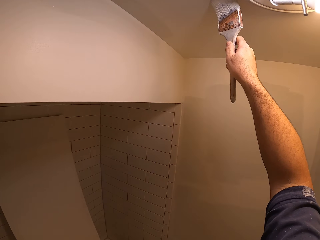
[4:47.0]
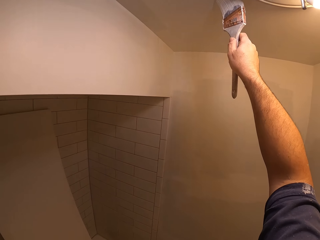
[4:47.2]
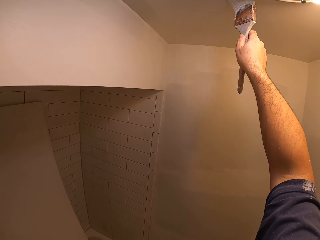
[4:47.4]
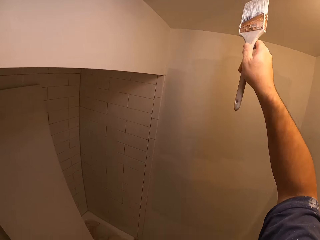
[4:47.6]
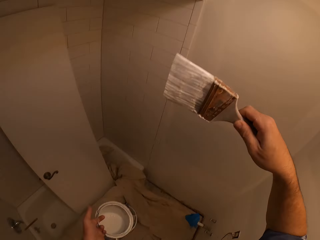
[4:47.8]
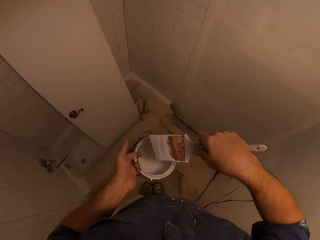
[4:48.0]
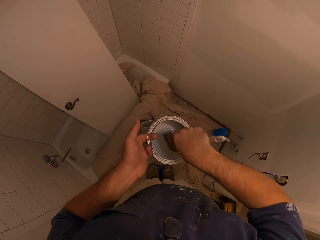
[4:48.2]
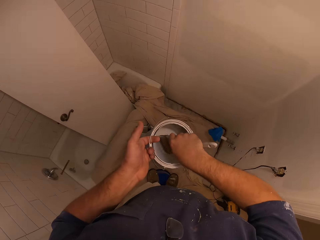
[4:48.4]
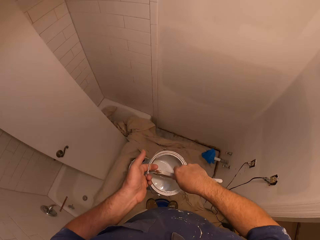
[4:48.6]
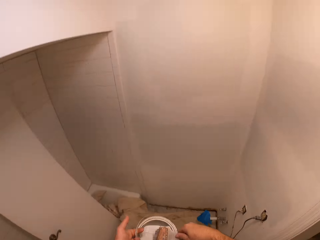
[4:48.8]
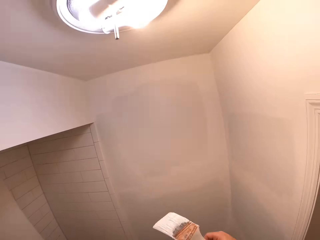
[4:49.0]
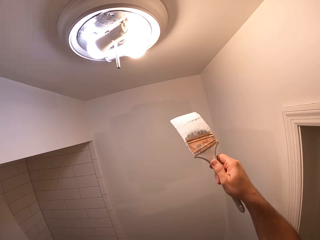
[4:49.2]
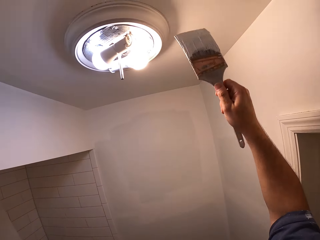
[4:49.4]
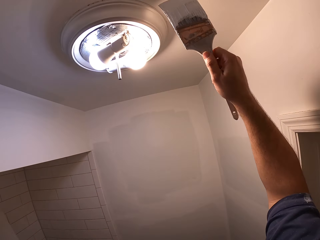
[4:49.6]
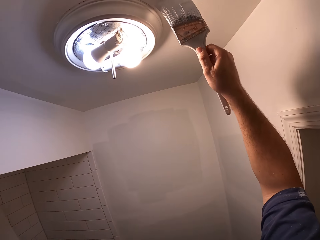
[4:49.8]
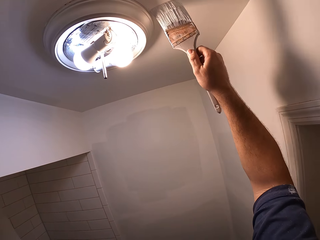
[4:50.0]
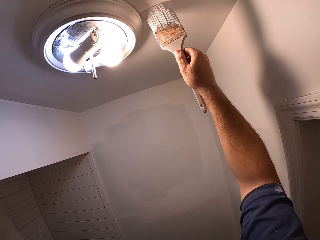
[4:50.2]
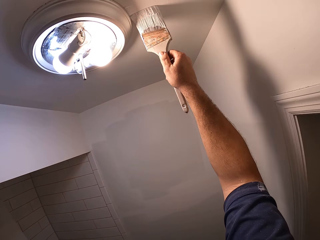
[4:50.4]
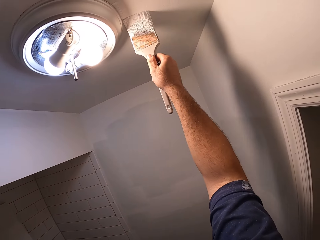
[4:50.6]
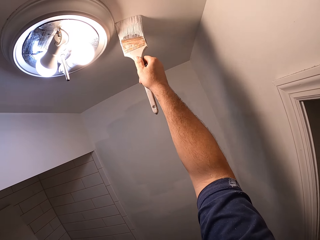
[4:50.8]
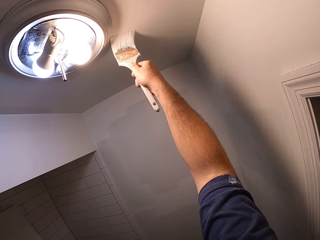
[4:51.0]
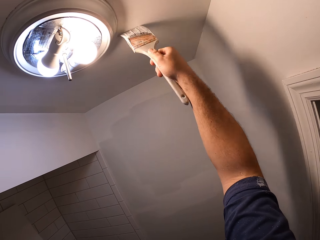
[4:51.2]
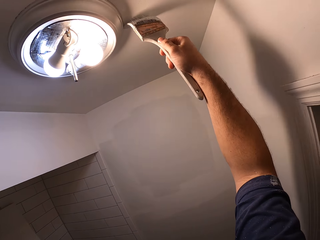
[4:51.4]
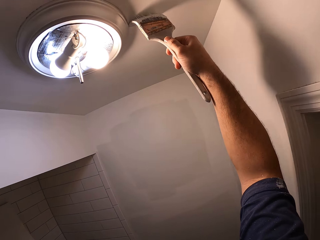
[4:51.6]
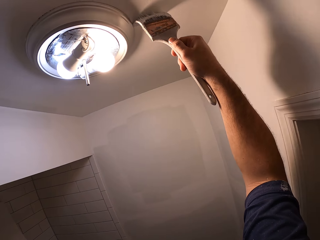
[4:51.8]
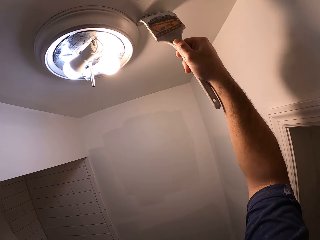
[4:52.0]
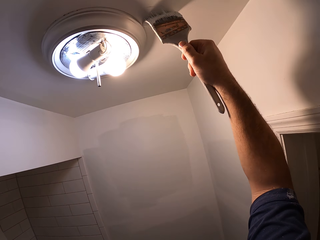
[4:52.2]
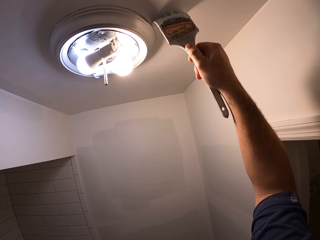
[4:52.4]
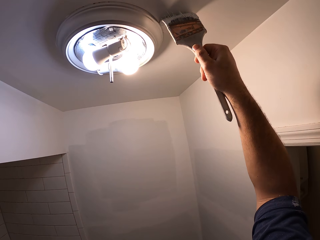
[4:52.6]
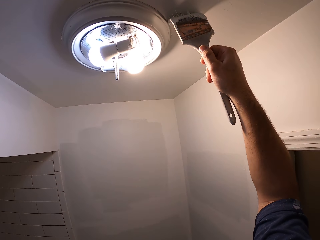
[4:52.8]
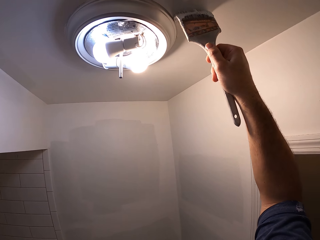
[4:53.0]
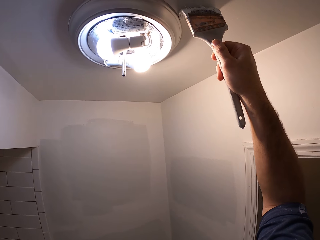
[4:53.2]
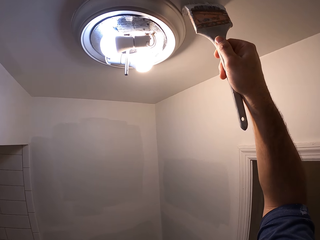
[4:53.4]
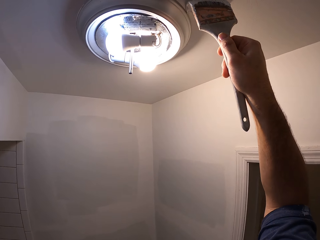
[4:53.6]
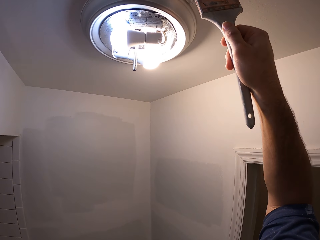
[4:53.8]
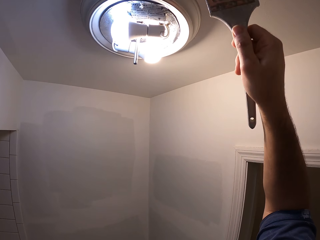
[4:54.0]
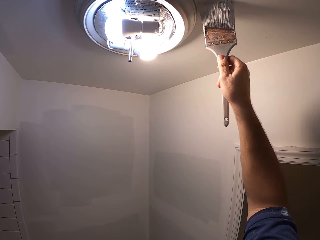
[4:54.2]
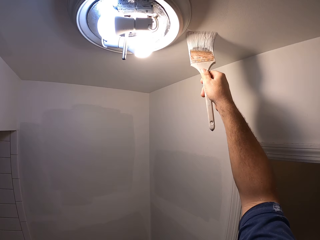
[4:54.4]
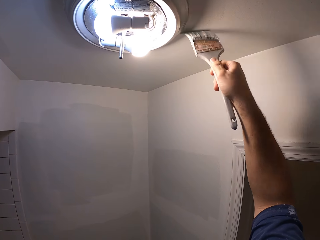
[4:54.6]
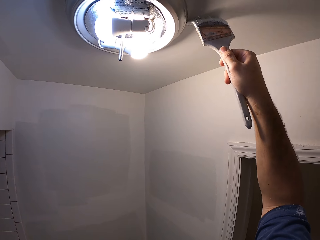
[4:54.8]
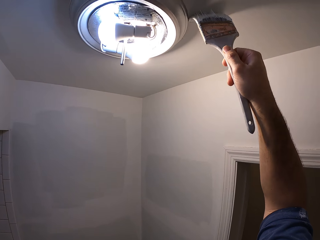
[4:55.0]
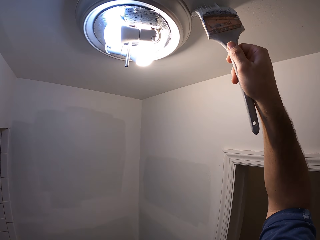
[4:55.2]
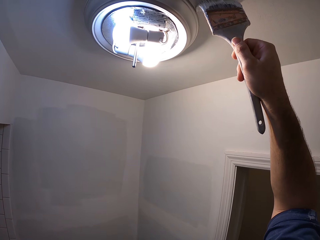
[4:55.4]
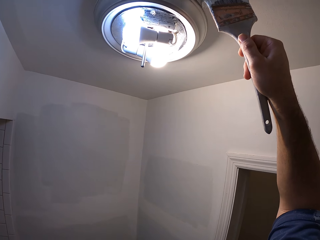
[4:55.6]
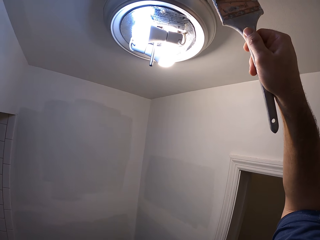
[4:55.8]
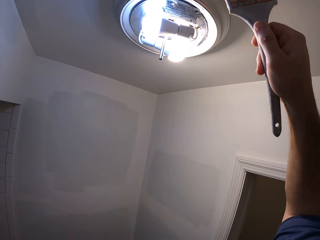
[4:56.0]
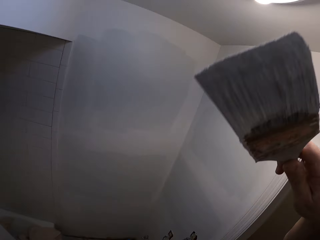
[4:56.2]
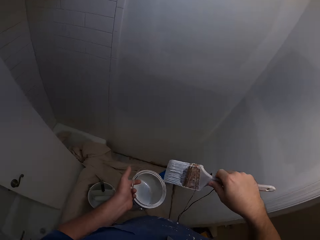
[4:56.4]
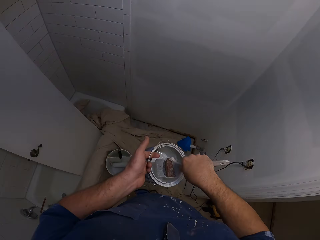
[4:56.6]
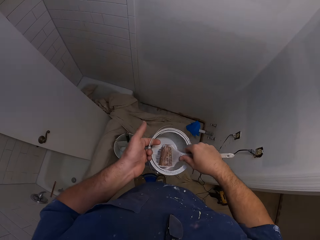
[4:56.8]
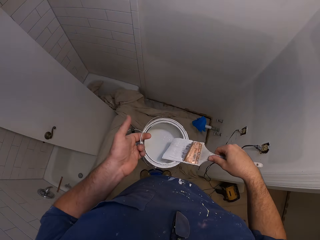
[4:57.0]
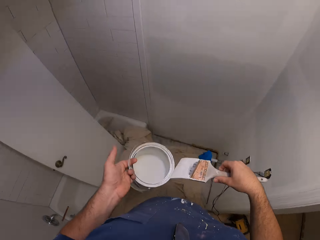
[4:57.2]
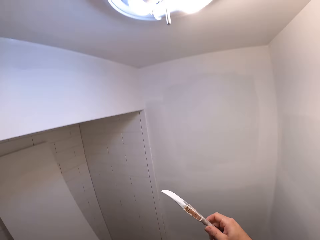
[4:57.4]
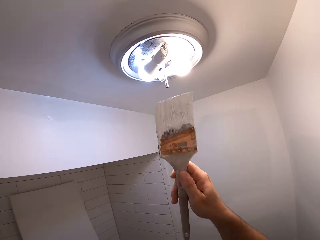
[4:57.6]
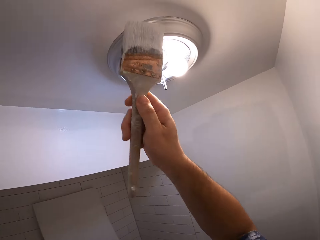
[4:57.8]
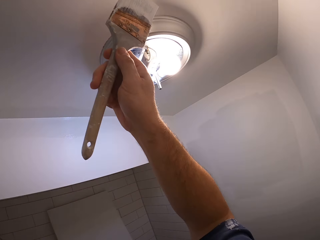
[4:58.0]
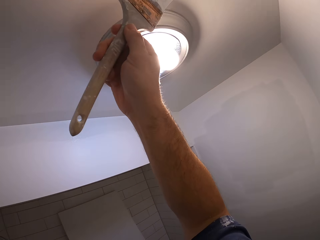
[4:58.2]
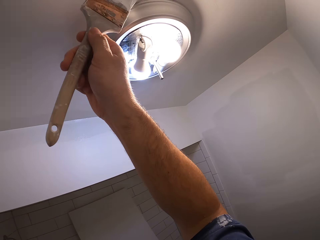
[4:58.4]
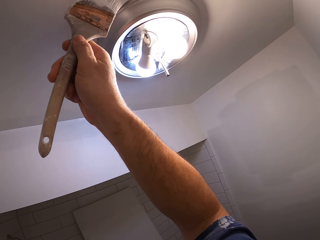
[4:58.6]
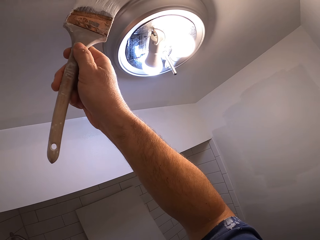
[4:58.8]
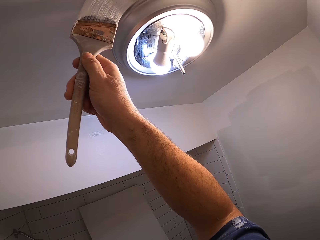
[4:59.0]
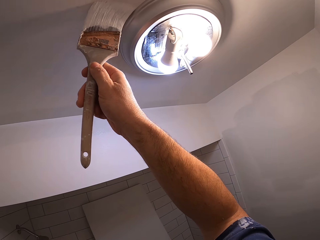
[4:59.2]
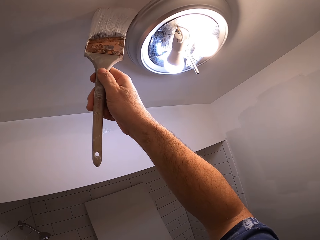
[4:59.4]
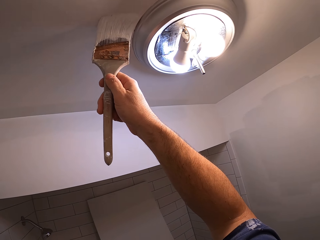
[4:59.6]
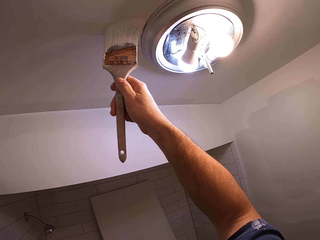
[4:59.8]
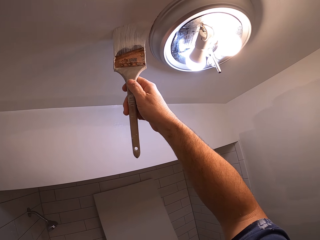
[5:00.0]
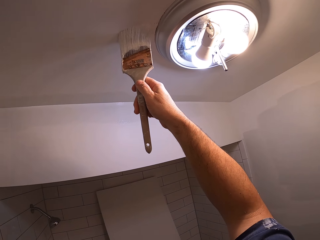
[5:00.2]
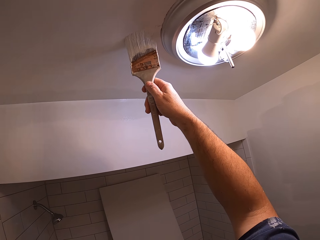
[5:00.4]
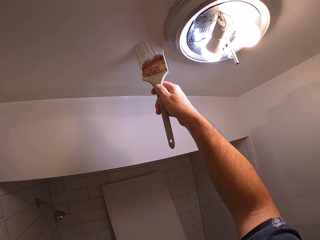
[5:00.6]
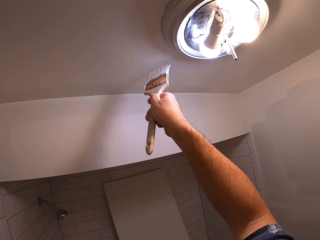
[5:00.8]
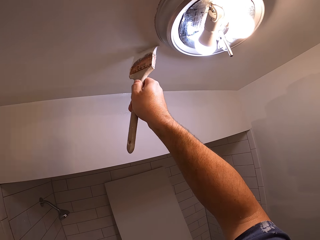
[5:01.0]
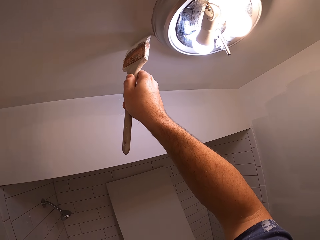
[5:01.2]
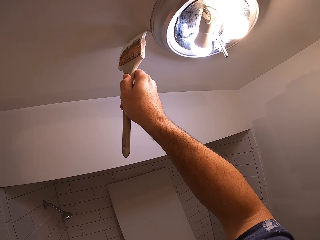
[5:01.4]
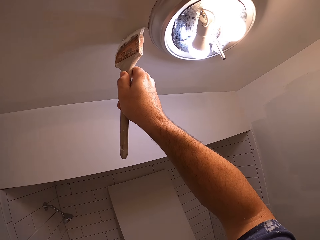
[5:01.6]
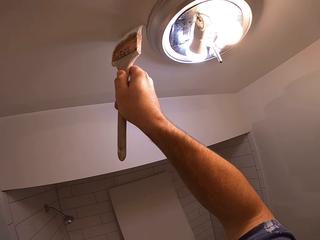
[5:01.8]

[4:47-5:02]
The camera wearer dips the paintbrush into the paint container. They remove the paintbrush from the paint container. They paint round the edges of the ceiling light cover in the bathroom. They dip the paintbrush into the paint container. They remove the paintbrush from the paint container. They paint round the edges of the ceiling light cover in the bathroom.

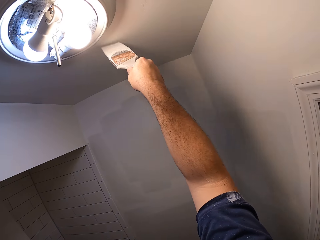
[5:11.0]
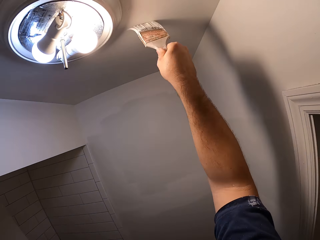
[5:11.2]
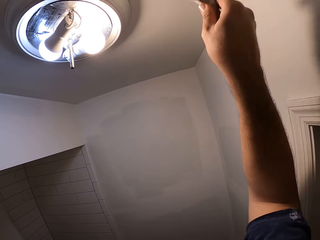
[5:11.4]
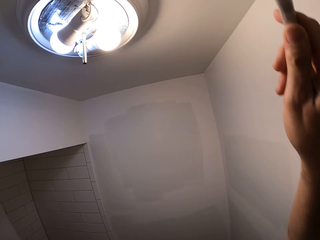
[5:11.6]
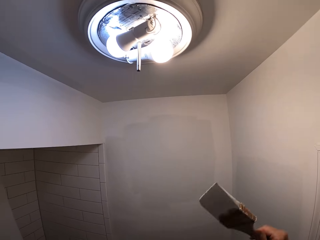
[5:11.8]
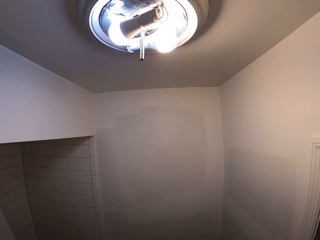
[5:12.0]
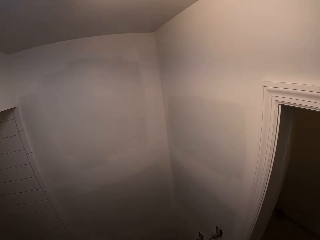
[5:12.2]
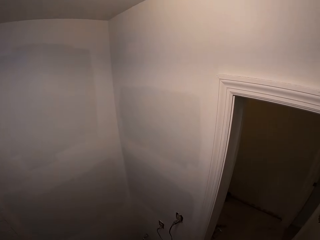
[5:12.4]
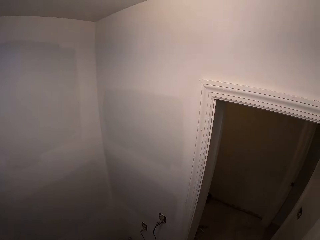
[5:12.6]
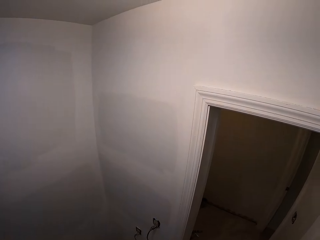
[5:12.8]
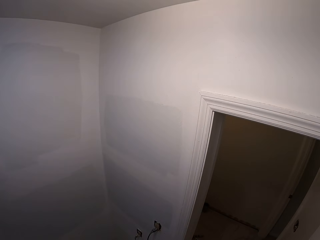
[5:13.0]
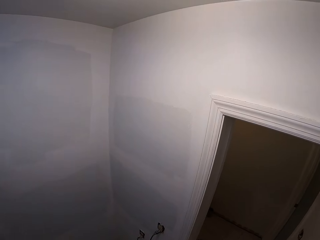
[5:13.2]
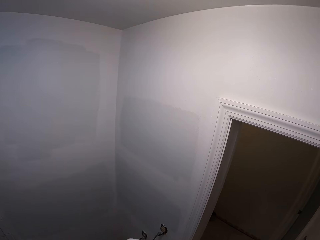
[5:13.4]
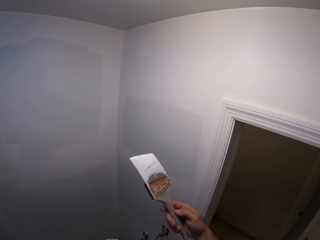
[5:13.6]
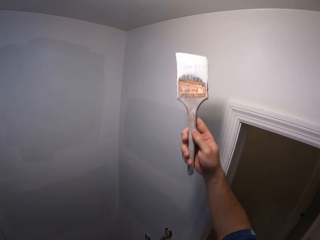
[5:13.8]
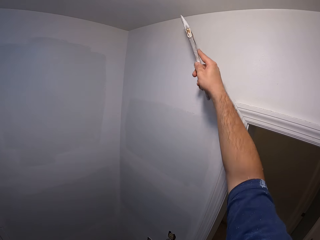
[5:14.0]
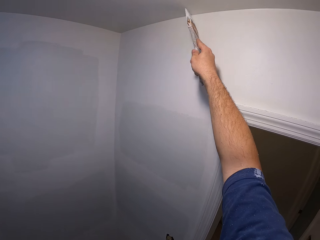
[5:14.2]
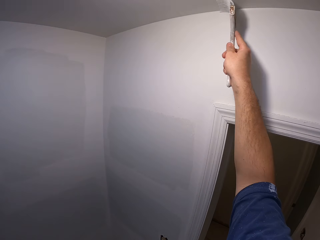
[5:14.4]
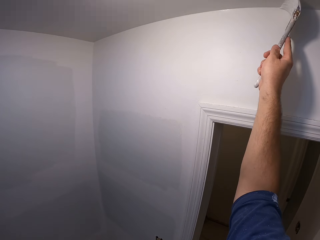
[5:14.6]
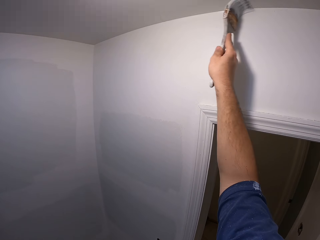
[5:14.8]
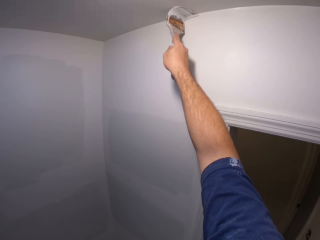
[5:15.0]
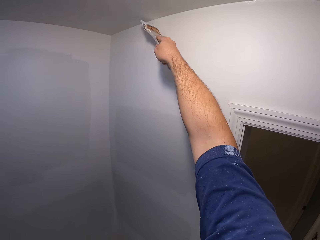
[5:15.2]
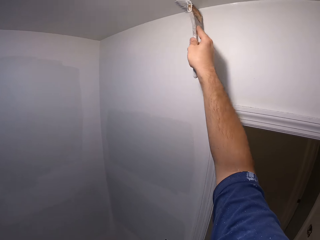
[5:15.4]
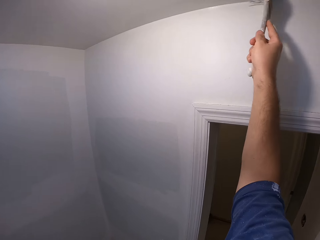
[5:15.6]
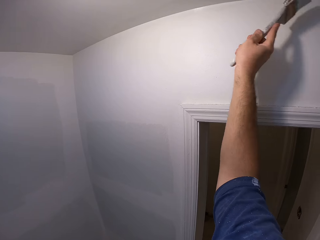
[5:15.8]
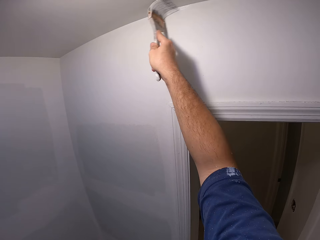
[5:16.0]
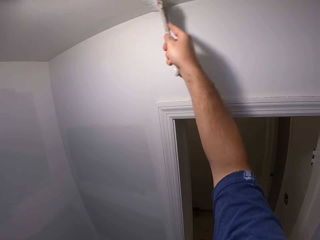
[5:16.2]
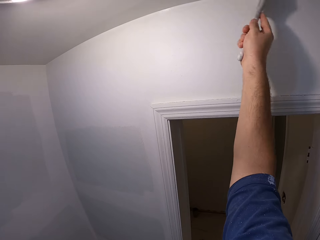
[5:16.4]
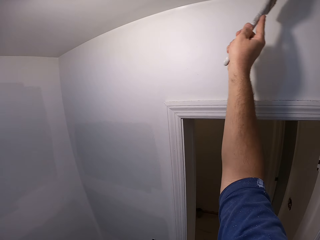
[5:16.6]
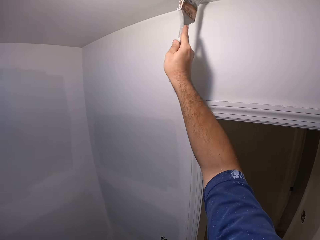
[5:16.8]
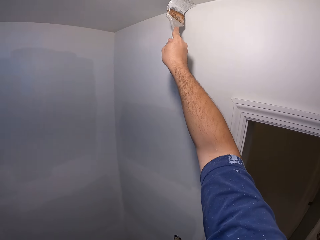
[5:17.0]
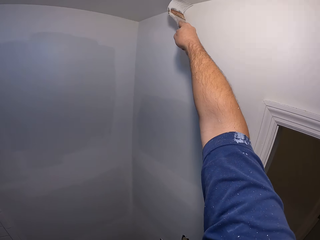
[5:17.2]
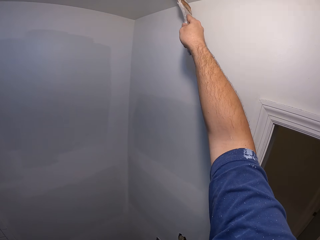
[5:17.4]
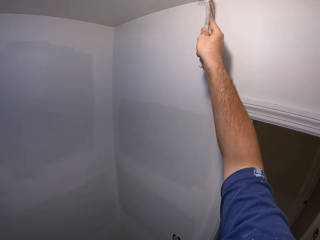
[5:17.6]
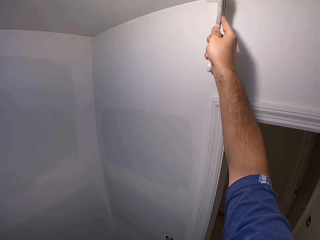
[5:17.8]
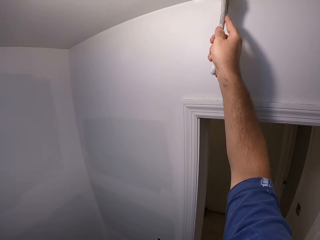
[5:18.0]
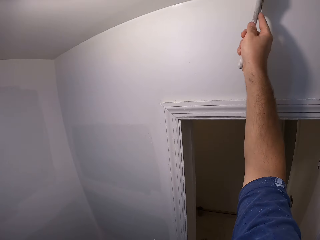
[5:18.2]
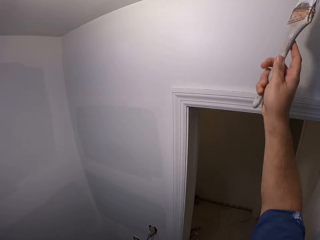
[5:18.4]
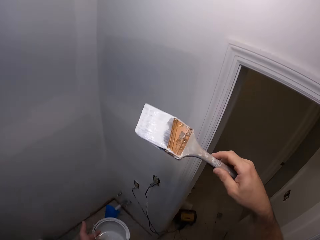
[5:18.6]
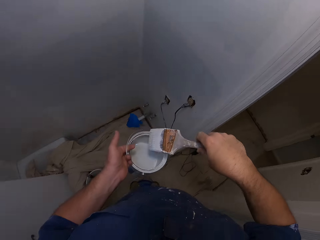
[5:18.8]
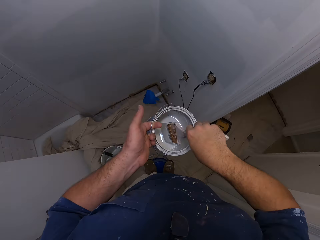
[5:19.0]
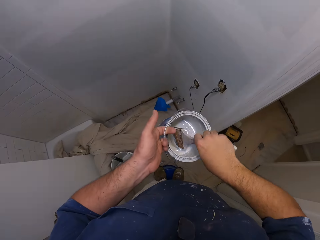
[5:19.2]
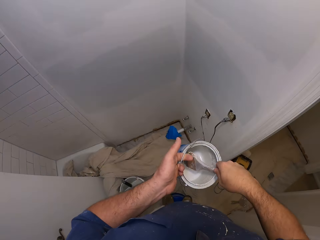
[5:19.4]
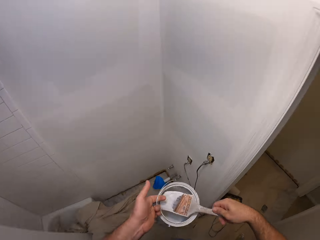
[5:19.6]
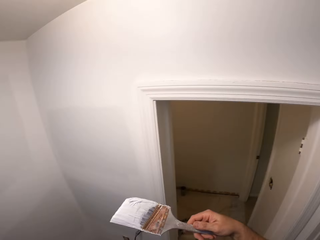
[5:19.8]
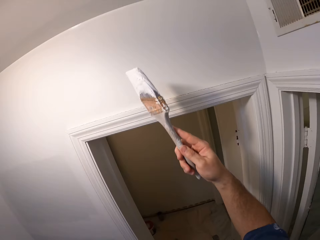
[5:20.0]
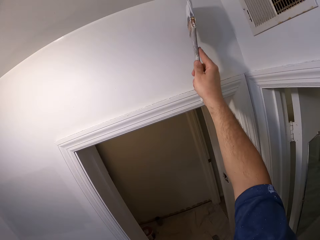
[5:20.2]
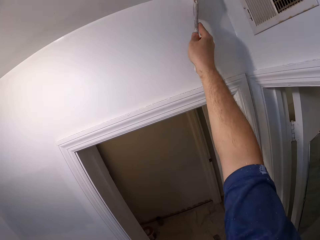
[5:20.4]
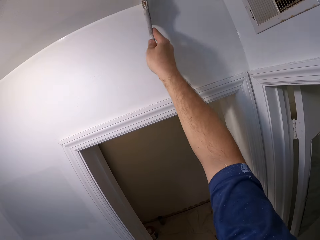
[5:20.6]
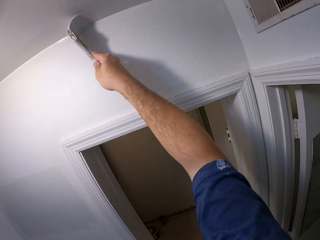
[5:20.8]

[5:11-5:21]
The camera wearer dips the paintbrush into the paint container. They remove the paintbrush from the paint container. They paint the ceiling of the bathroom. They dip the paintbrush into the paint container. They remove the paintbrush from the paint container. They paint the ceiling of the bathroom.
